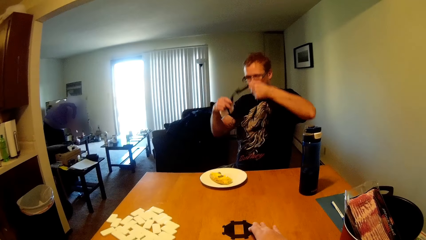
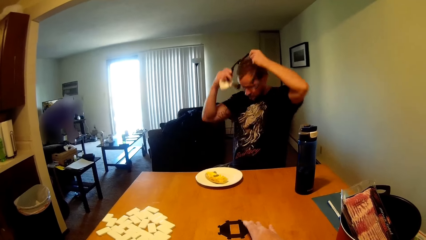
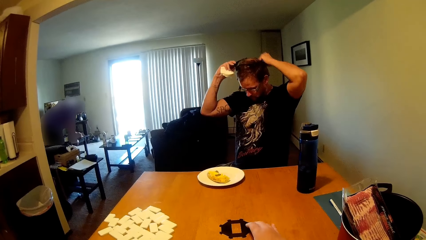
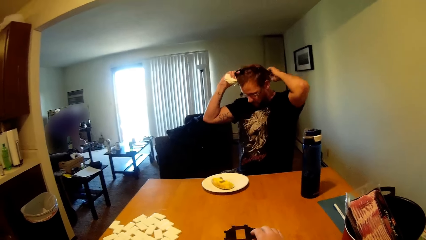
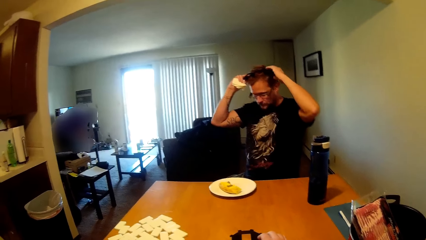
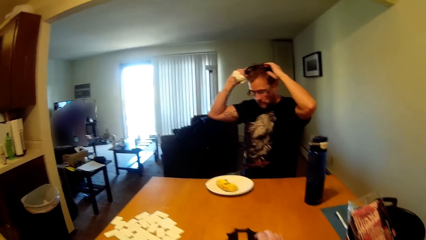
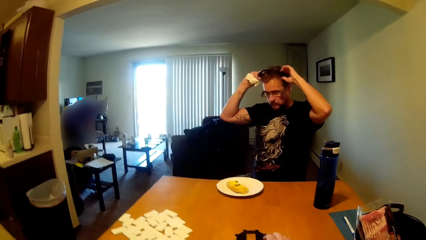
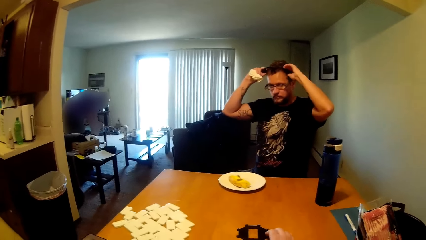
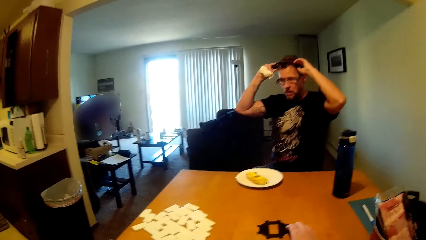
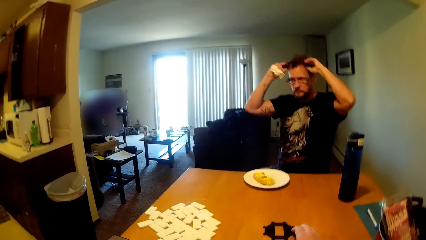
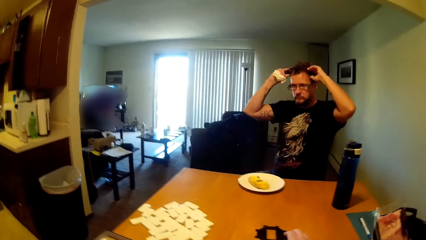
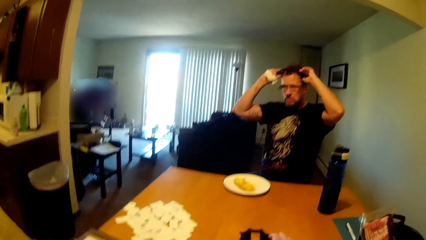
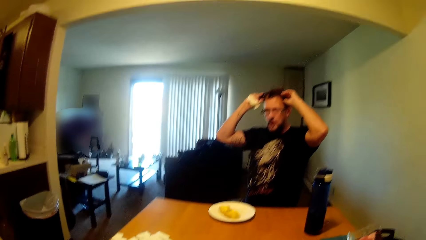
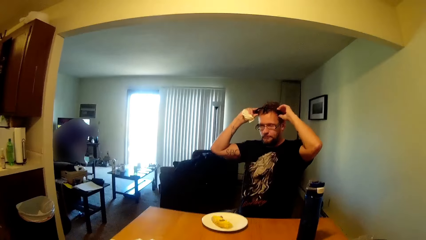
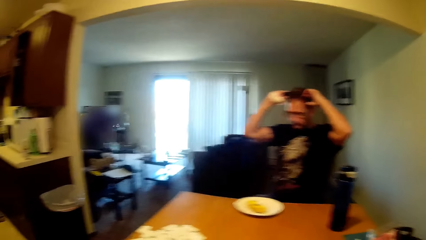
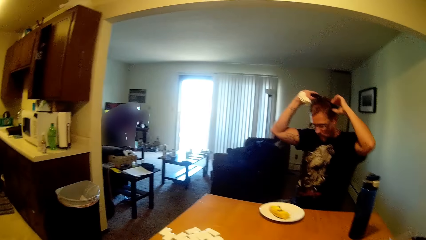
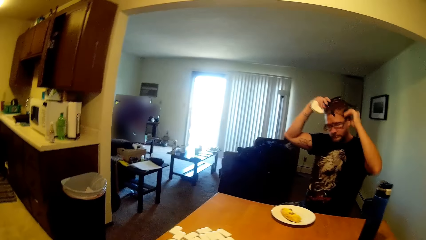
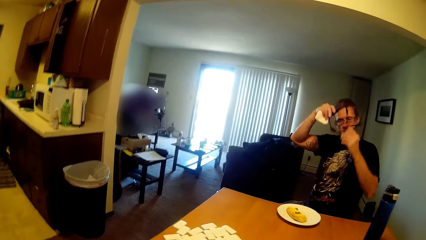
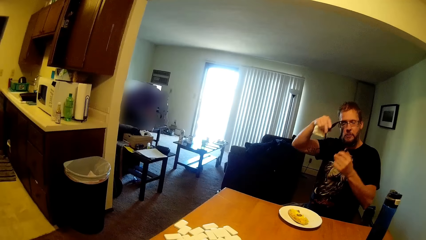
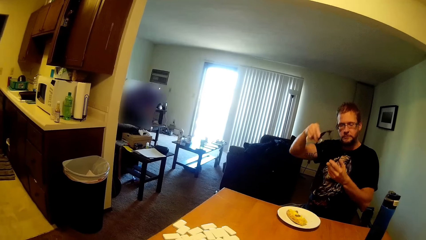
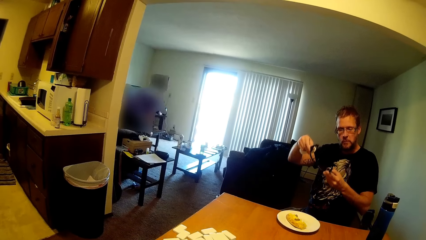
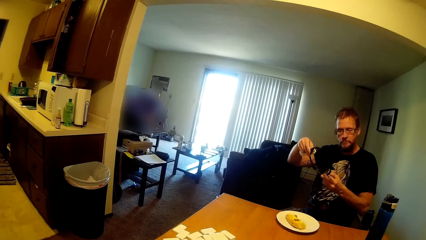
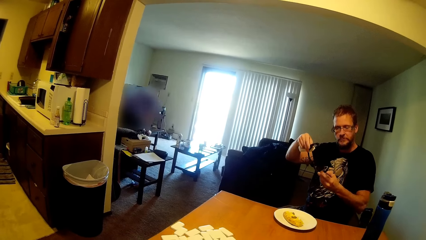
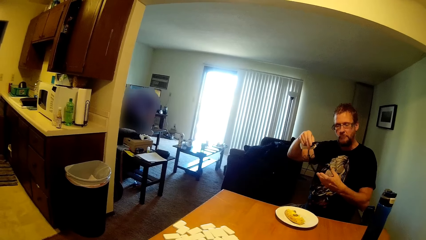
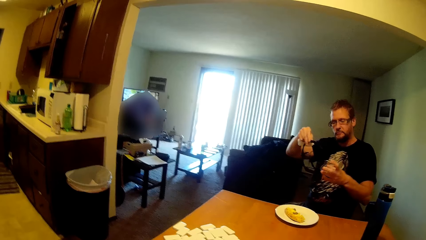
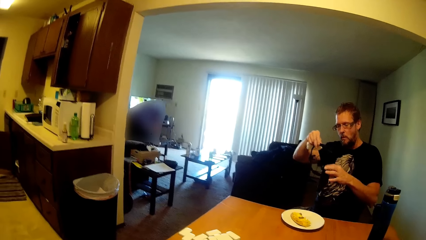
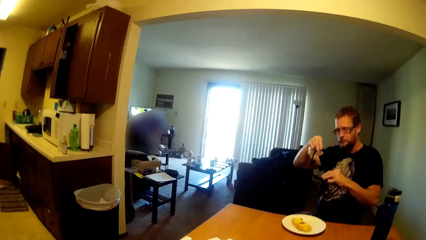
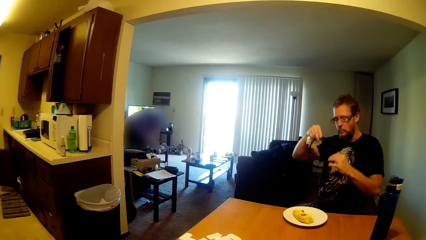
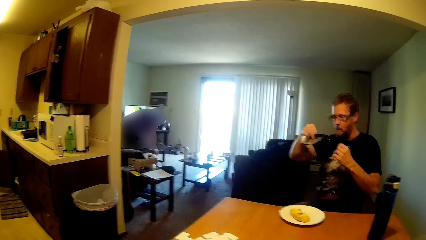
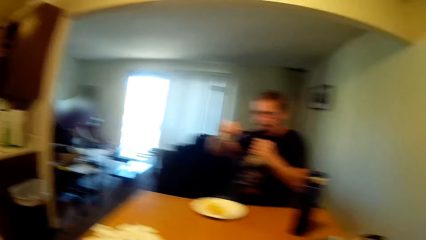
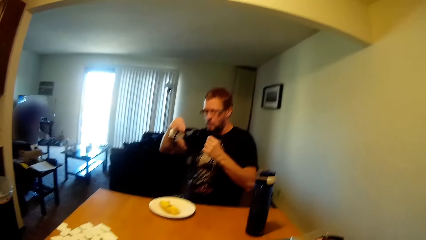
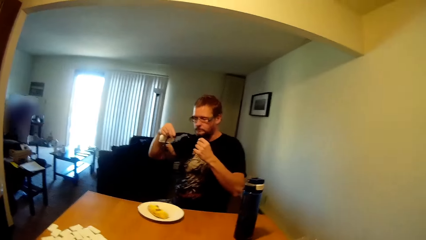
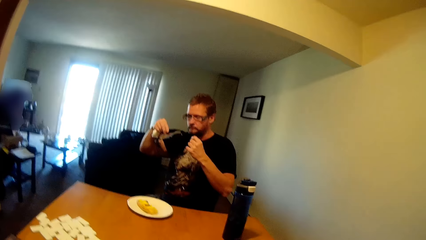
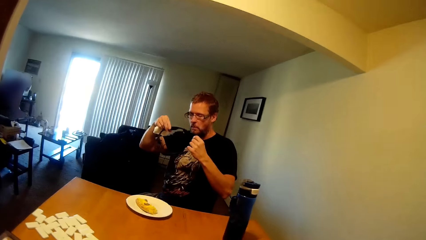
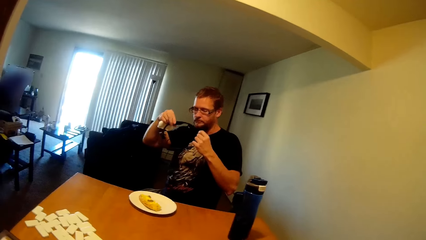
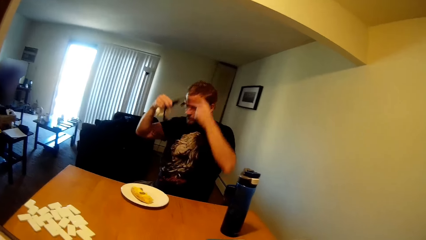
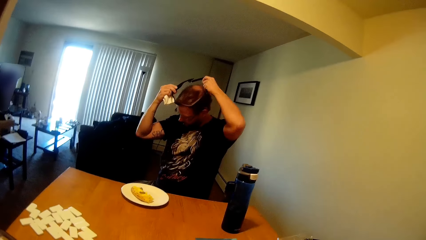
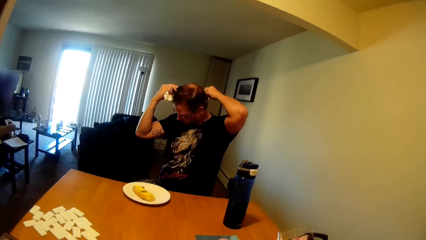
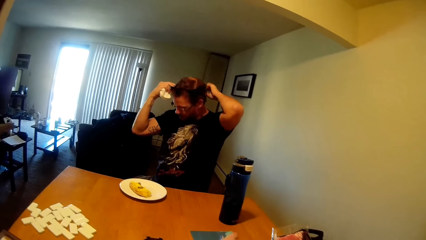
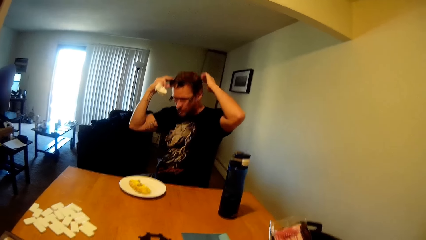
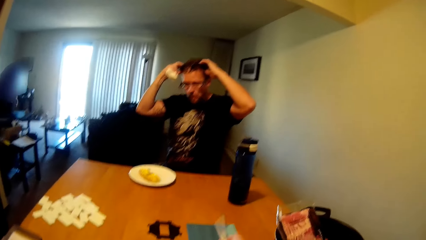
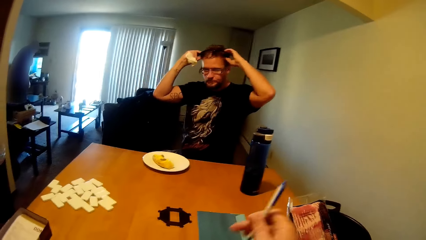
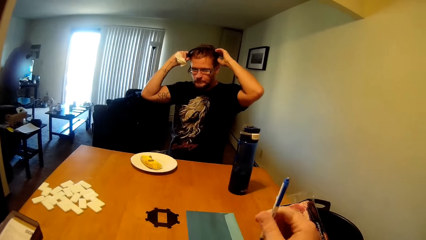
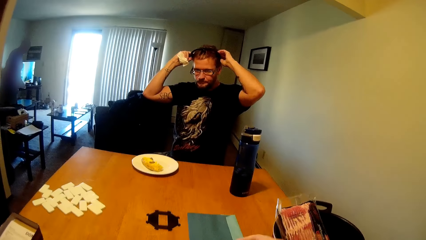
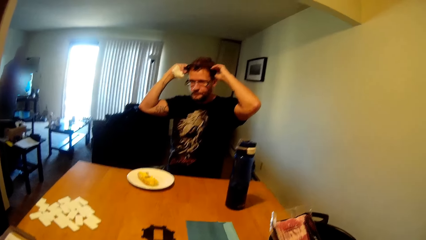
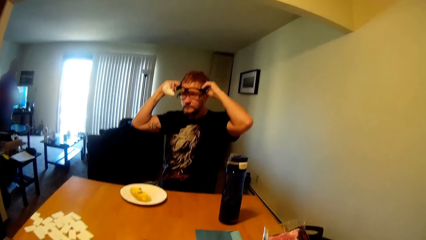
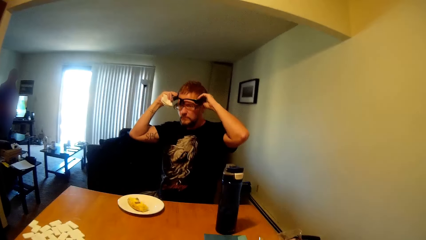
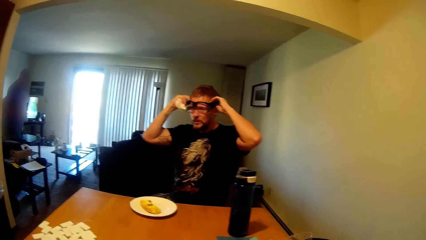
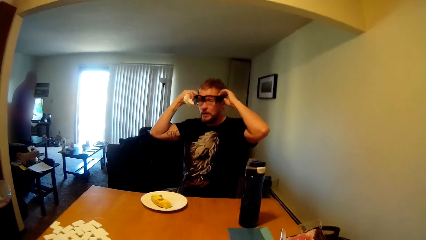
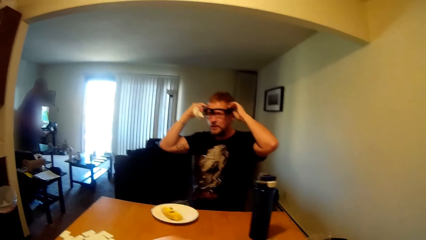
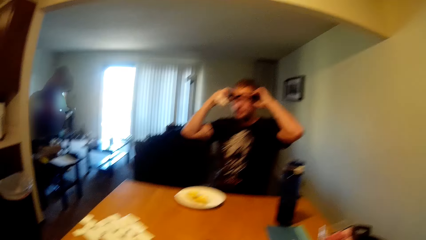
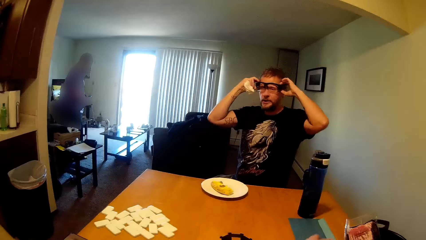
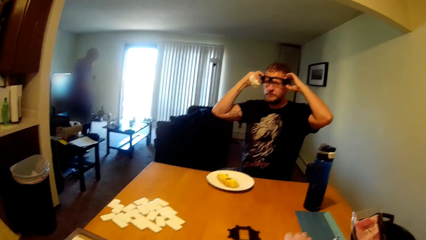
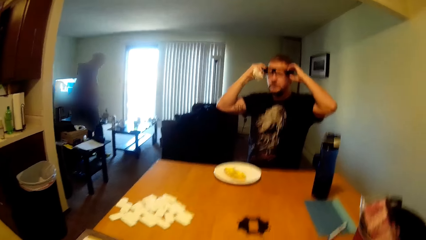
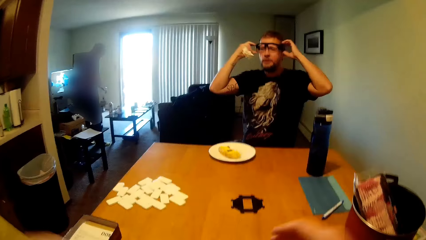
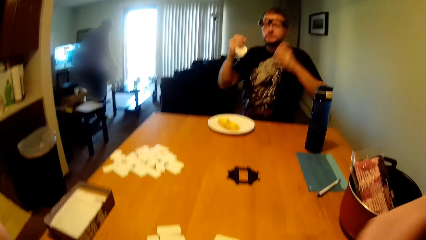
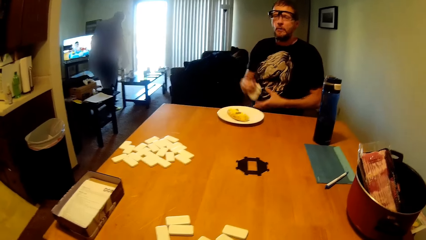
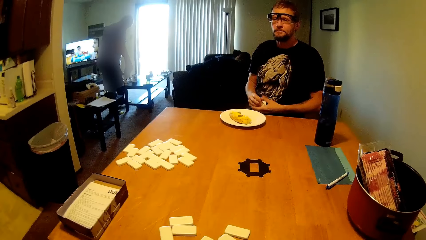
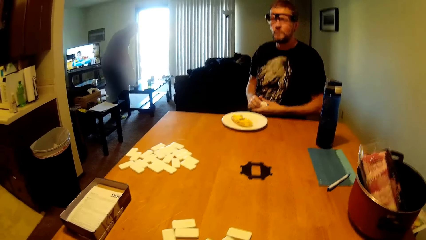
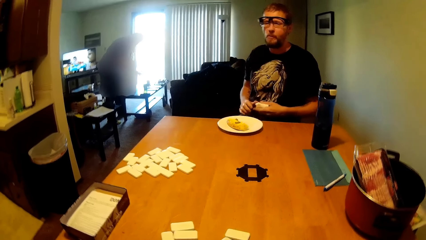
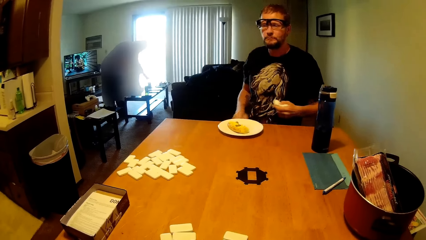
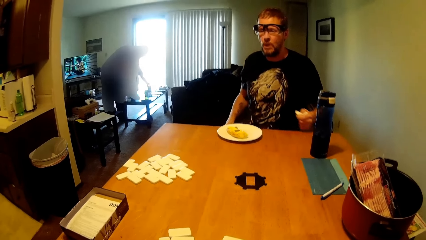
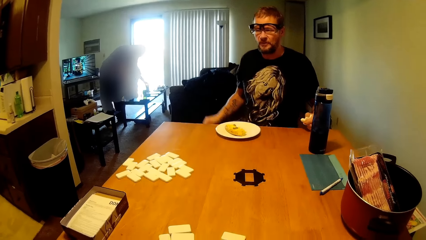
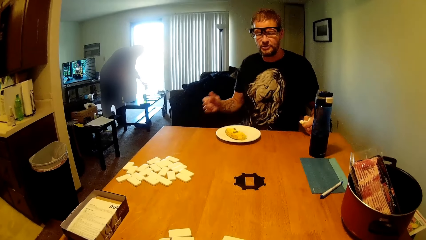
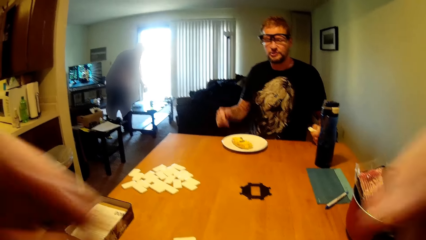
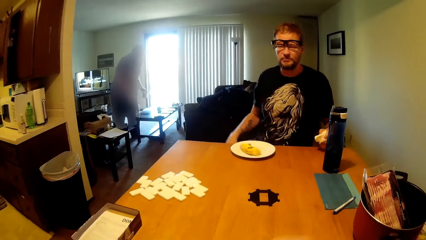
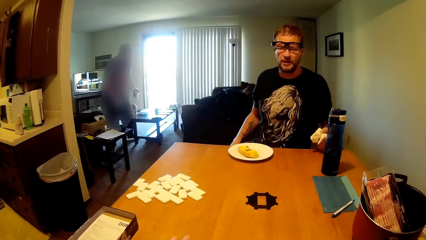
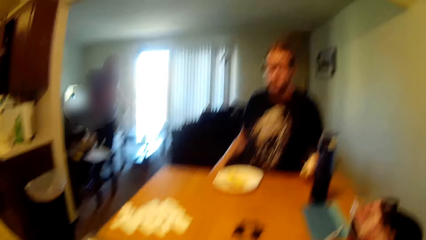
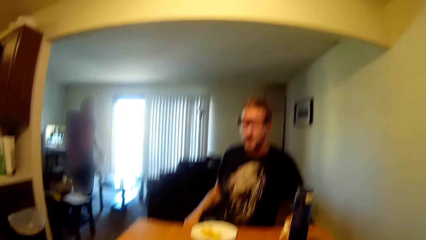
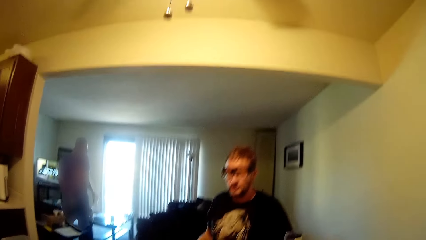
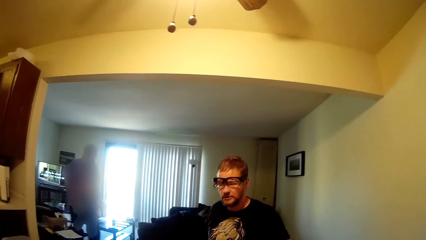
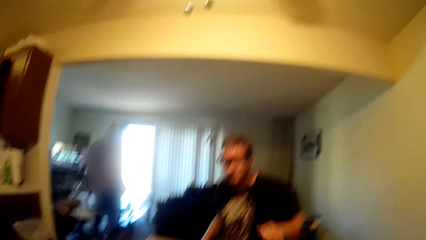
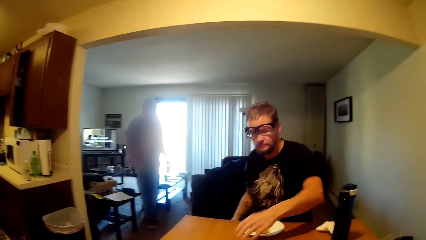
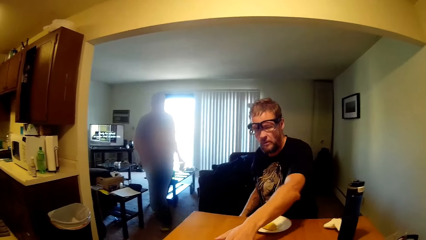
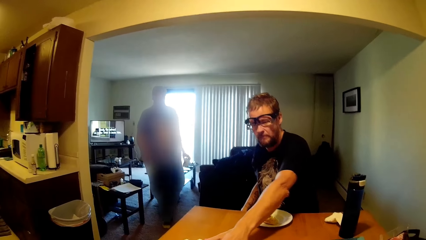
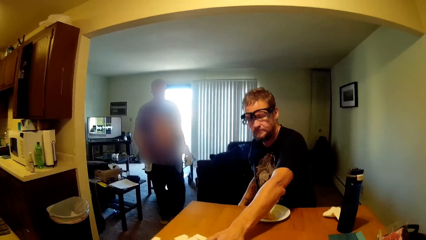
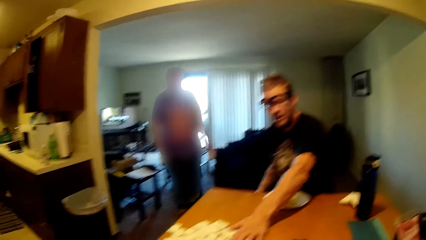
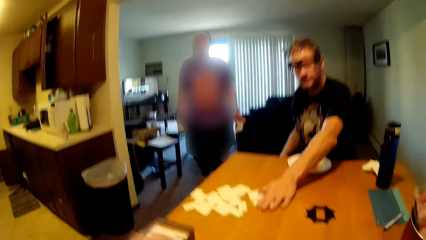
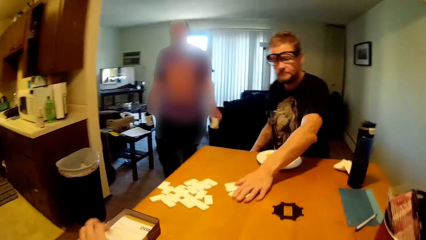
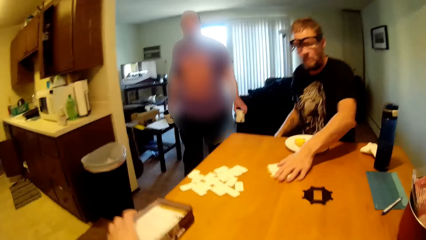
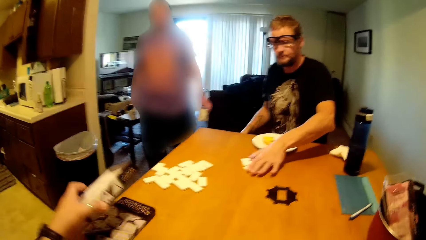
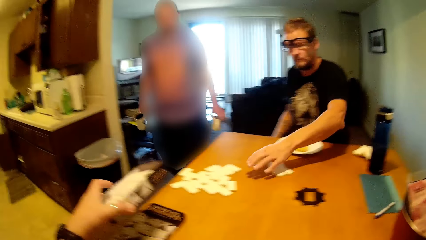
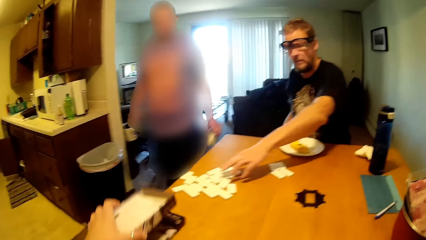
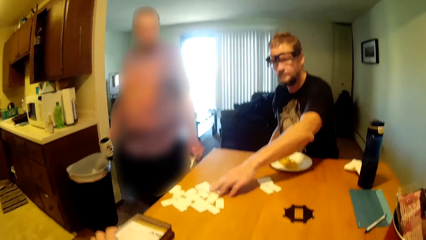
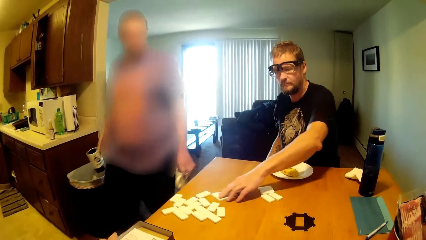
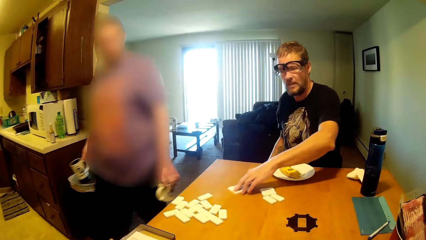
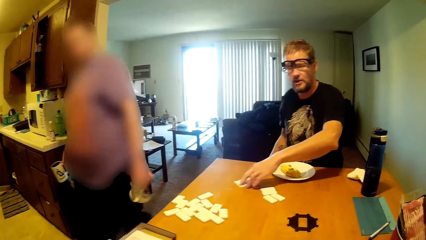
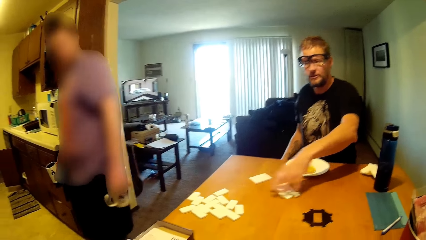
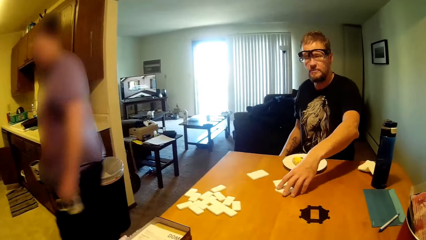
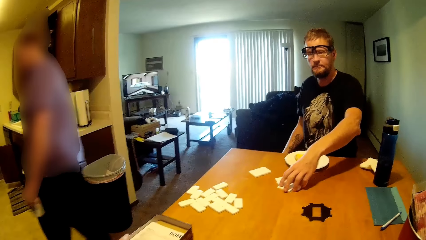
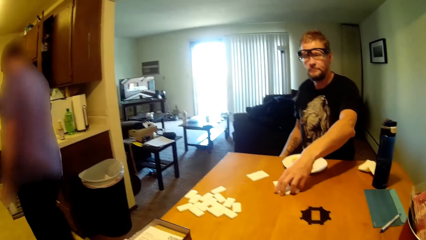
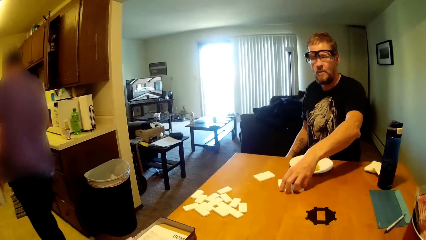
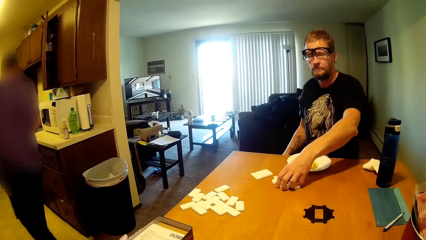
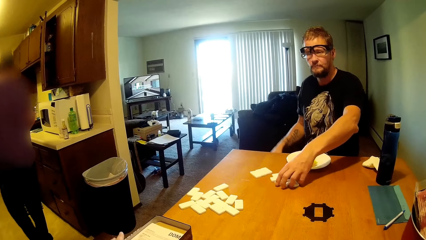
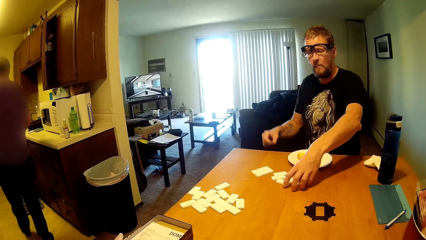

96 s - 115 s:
A person wears the sunglasses. The person removes the glasses. The person wears the glasses. The person drags domino blocks on the table. The person drags the domino blocks on the table again.
